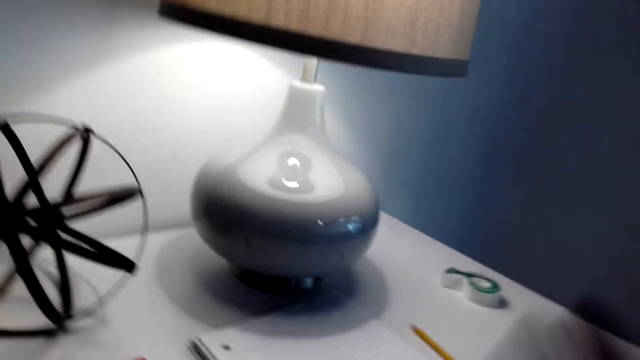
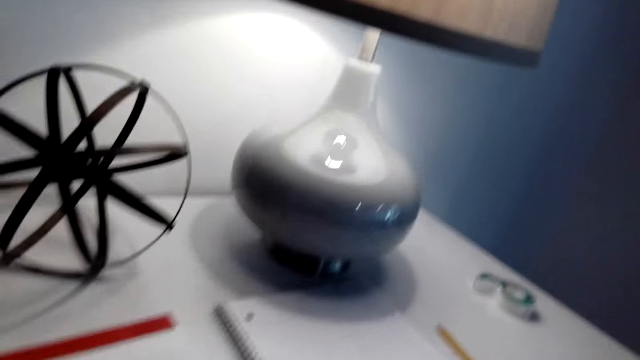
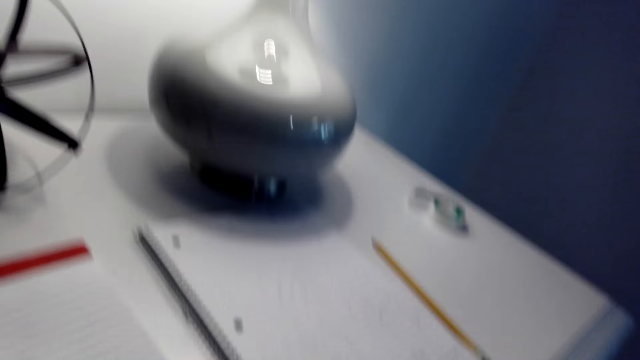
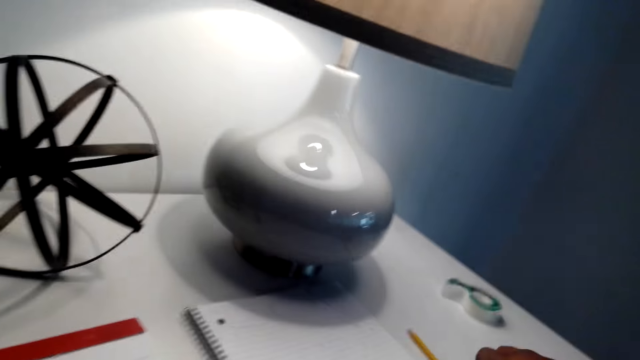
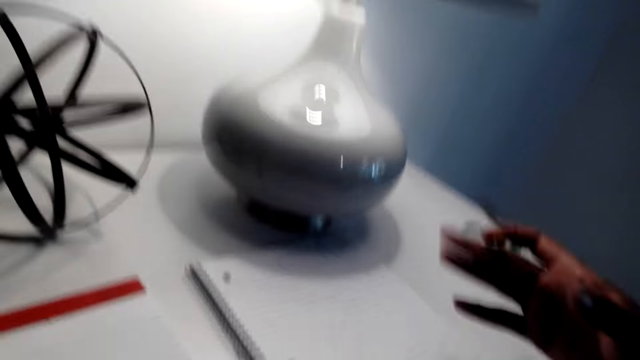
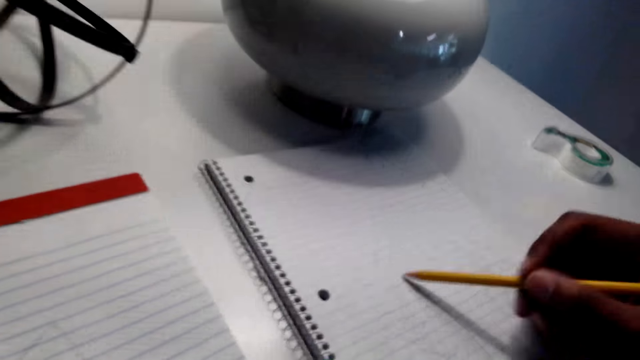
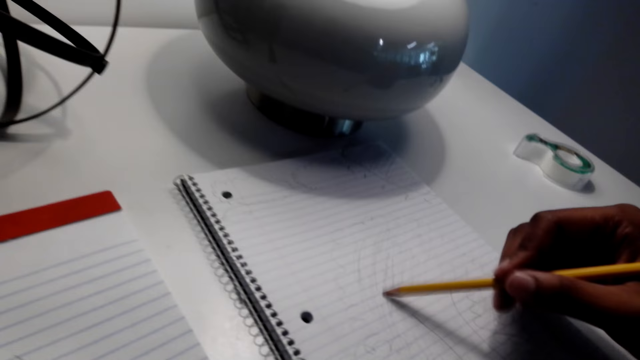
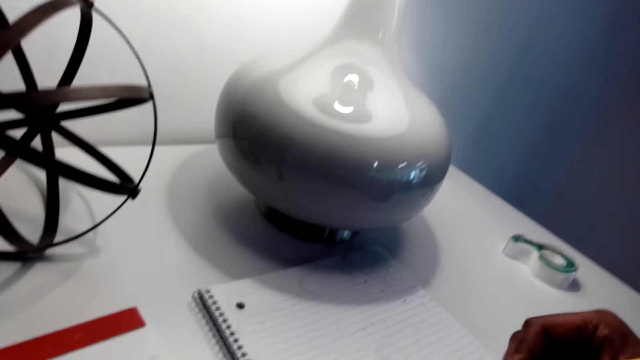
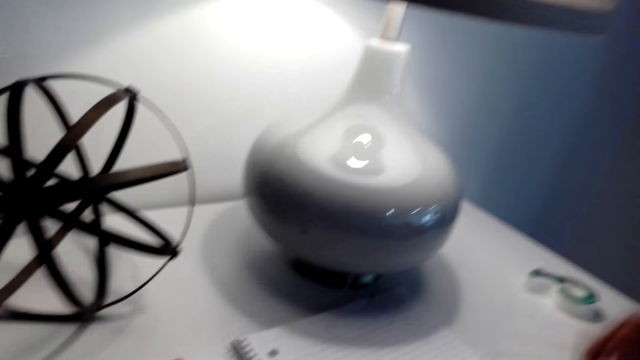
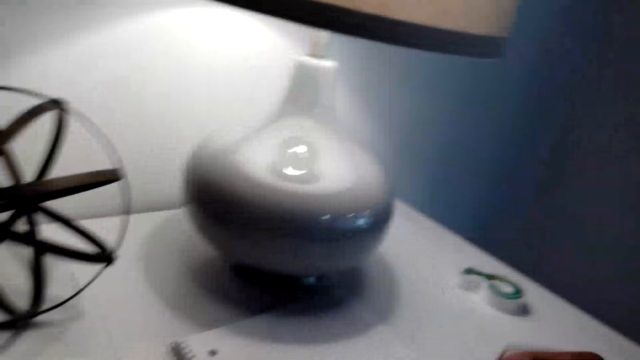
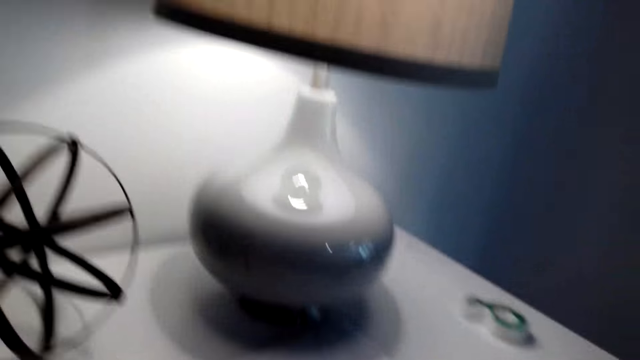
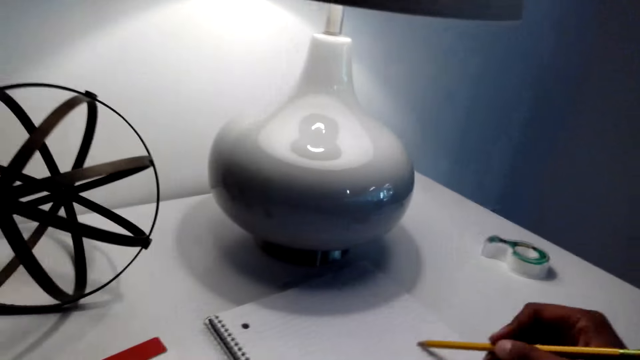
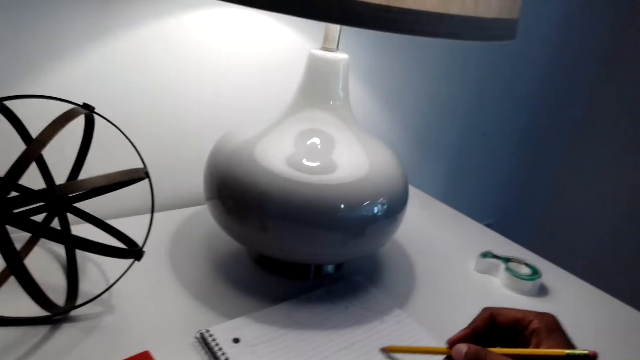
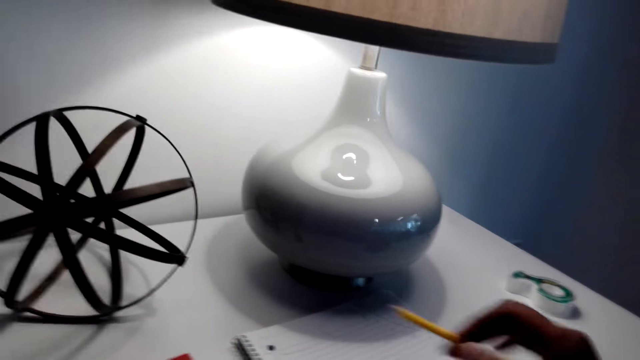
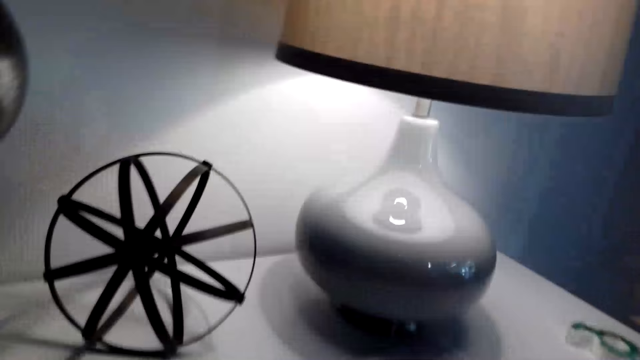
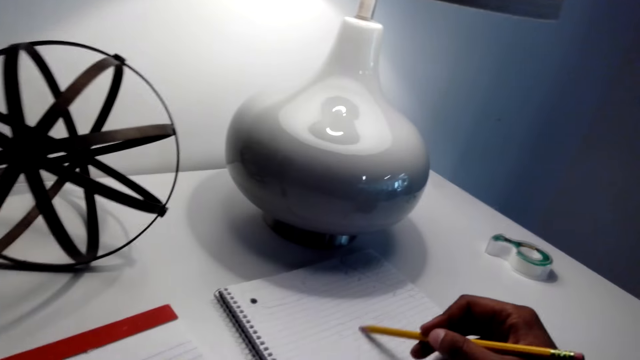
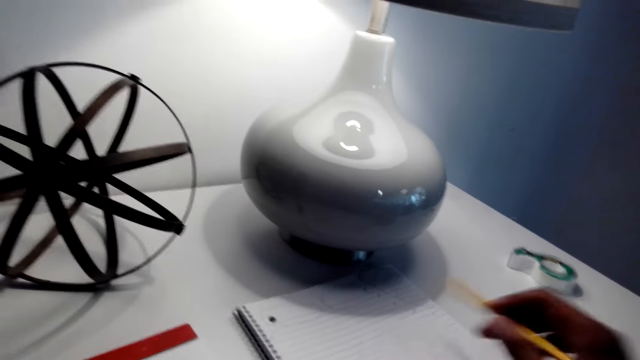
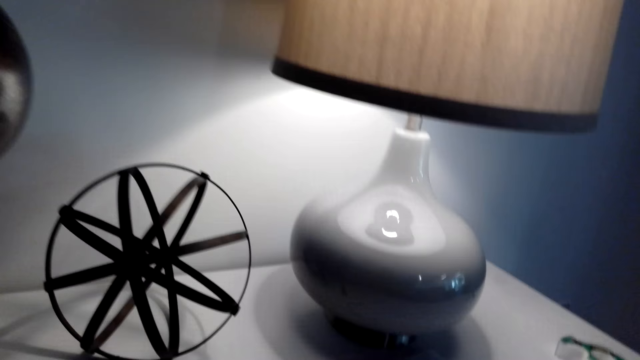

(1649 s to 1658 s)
The camera wearer picks up the pencil from the study table. They draw on the book. They write on the book with the pencil.

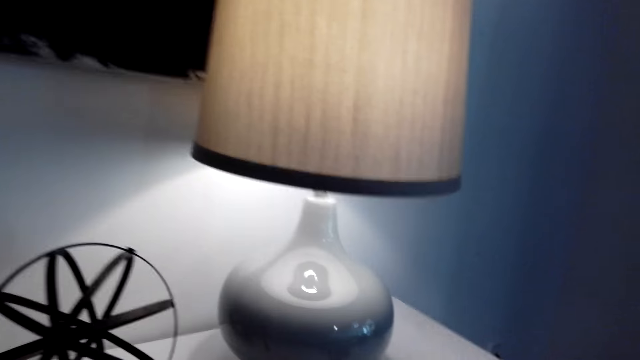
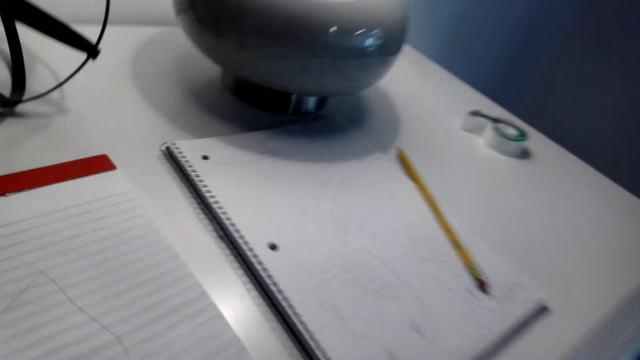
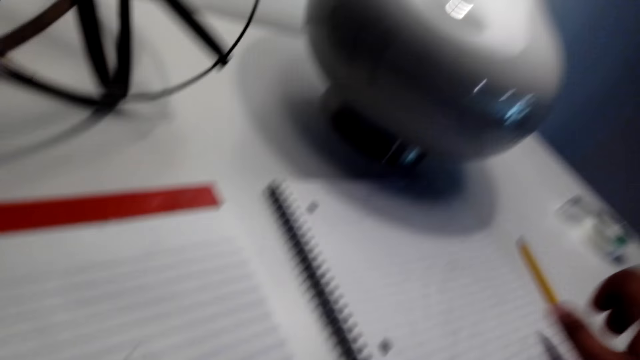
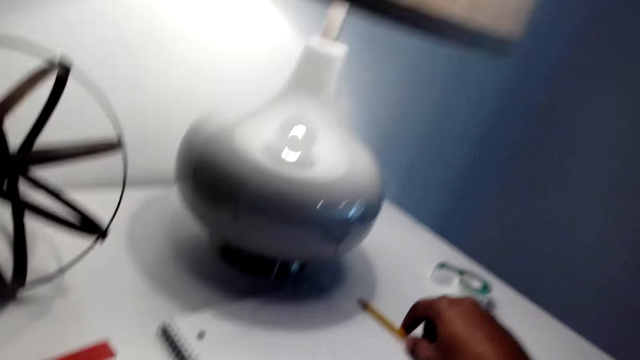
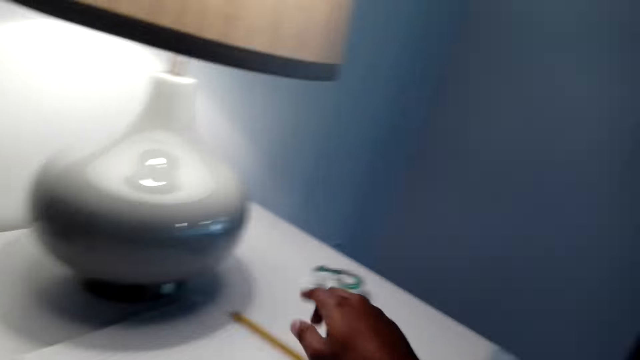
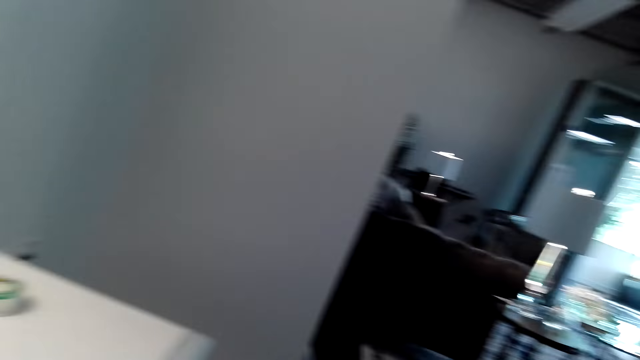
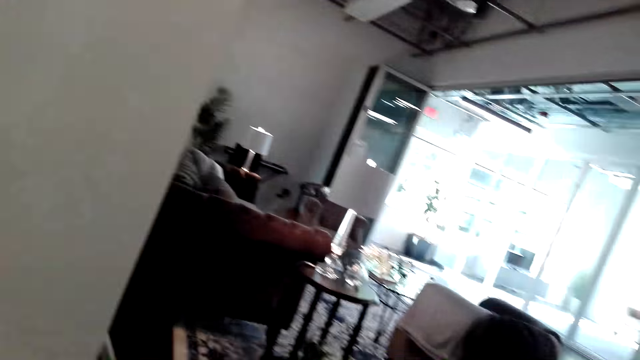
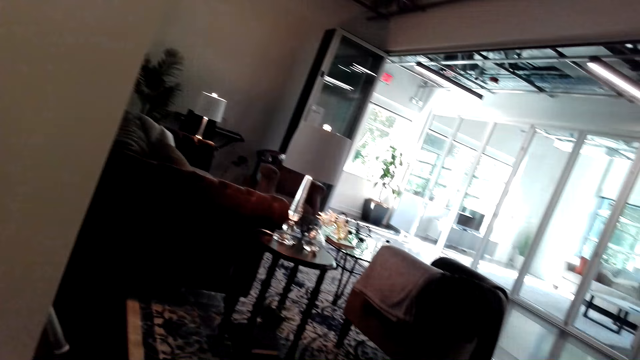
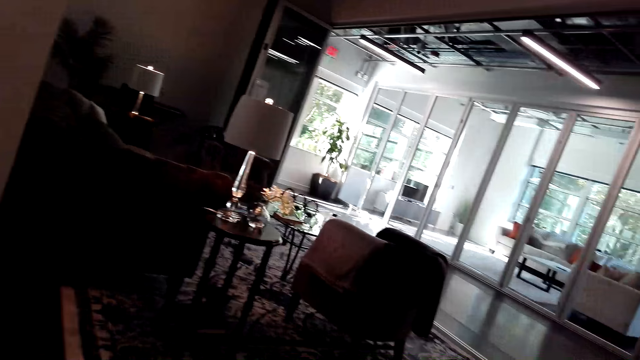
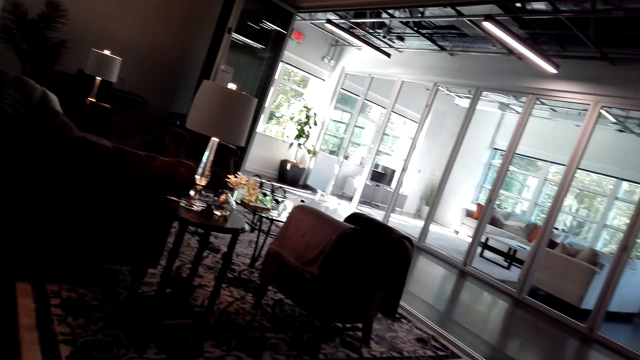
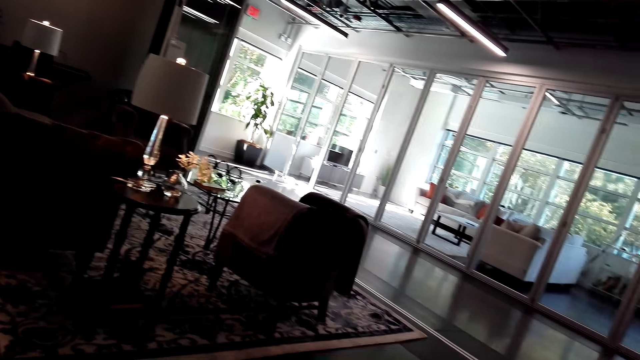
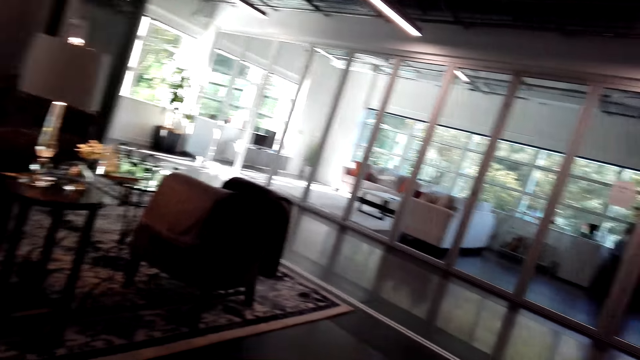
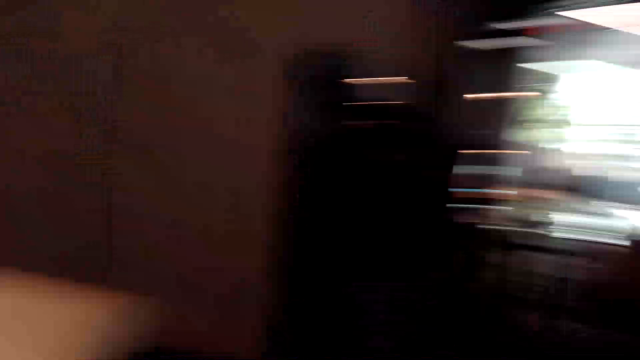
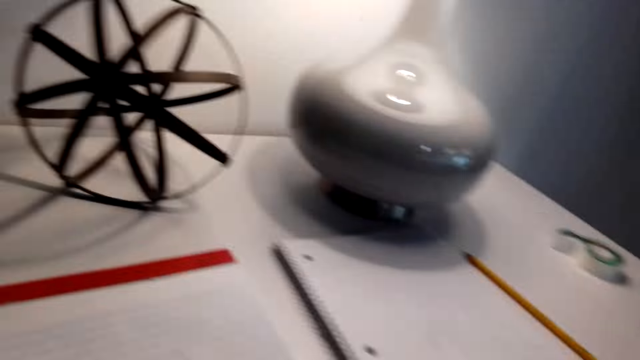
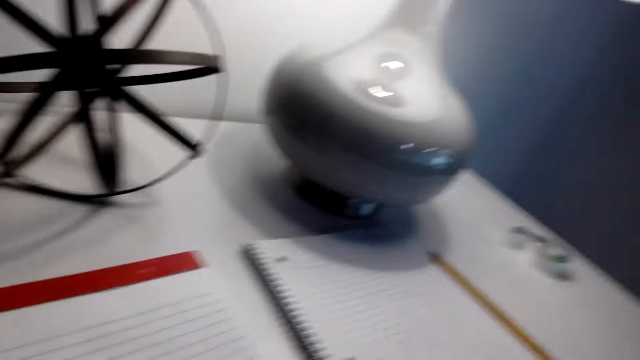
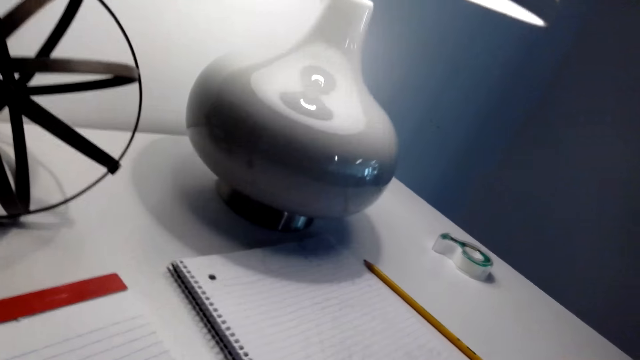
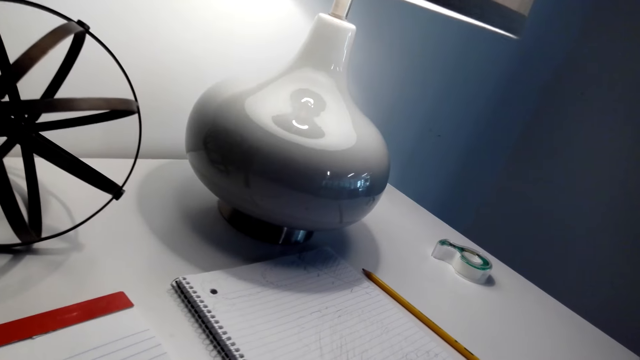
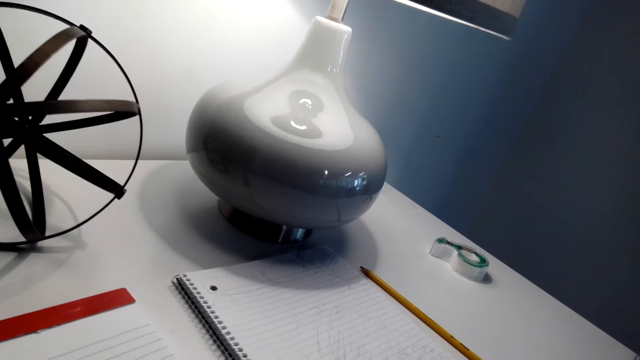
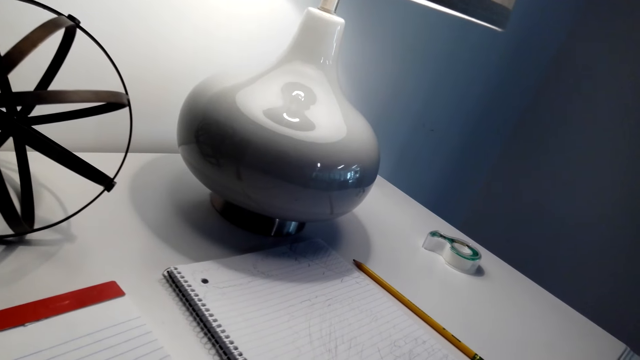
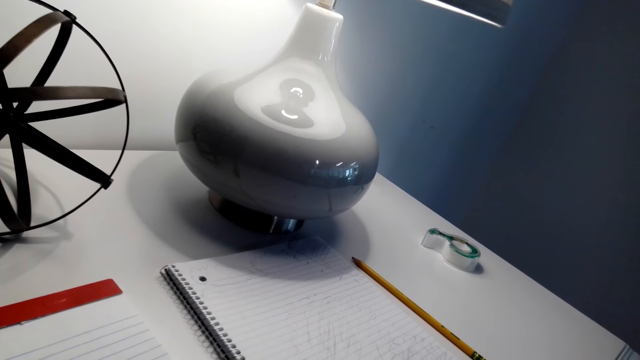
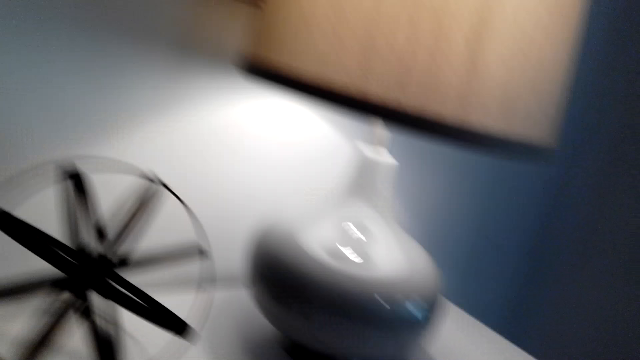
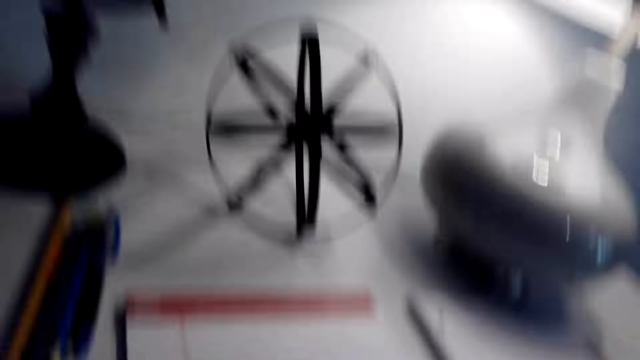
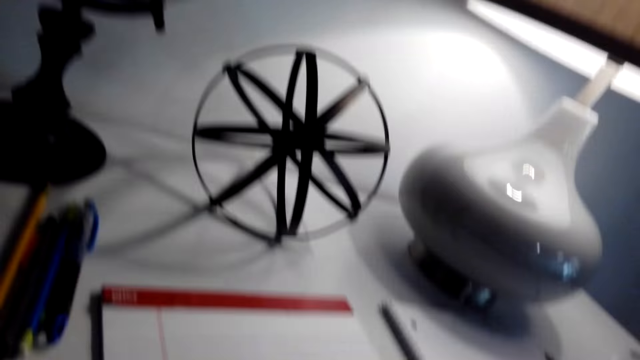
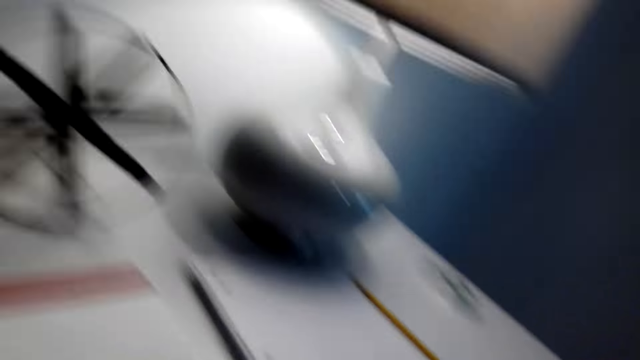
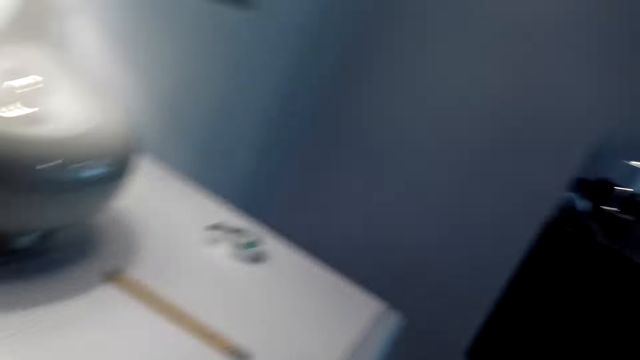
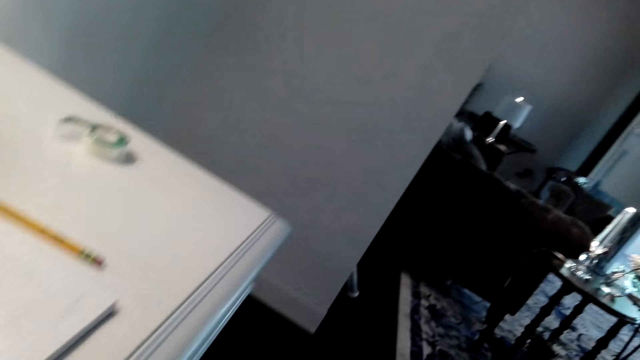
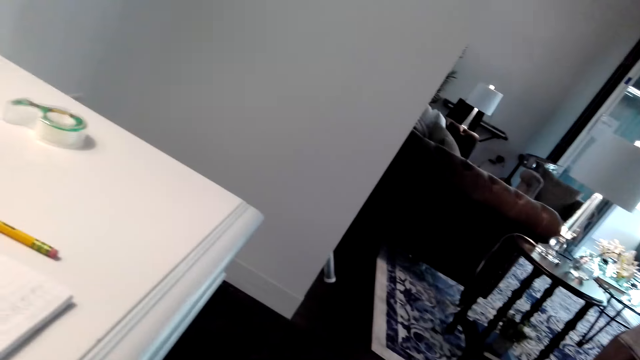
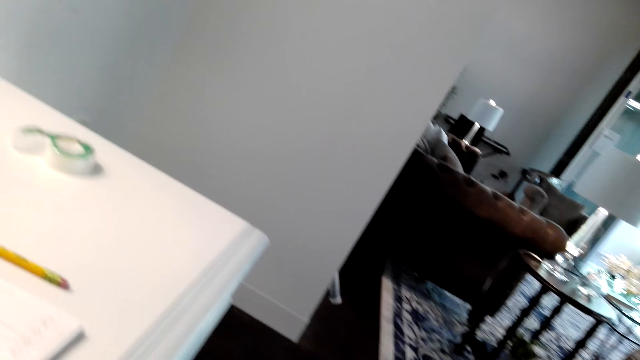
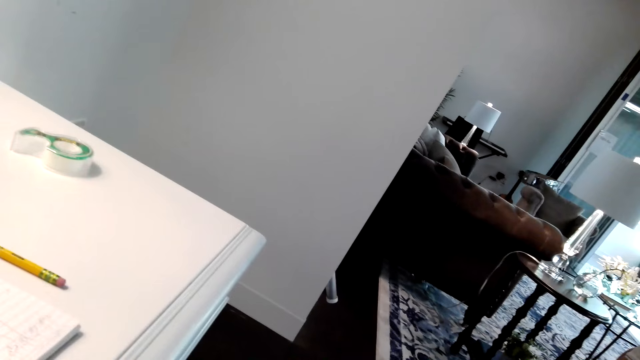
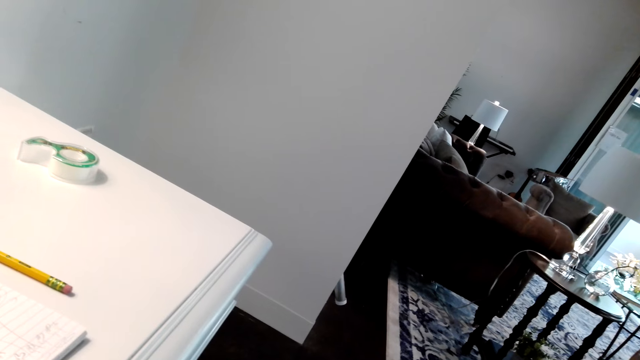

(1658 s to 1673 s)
The camera wearer places the pencil on the study table. They look around.
